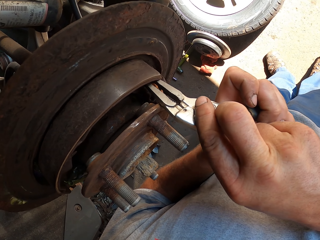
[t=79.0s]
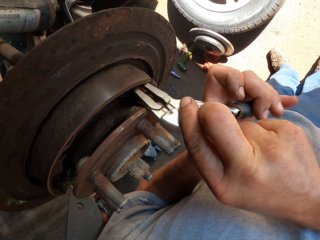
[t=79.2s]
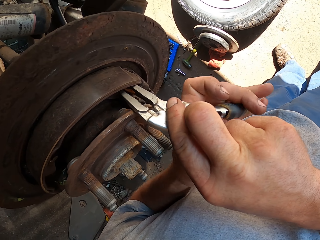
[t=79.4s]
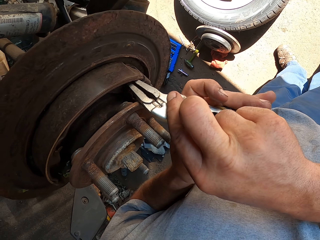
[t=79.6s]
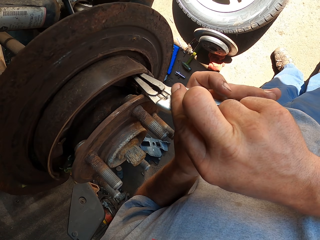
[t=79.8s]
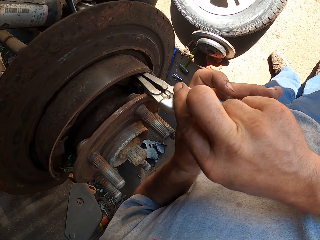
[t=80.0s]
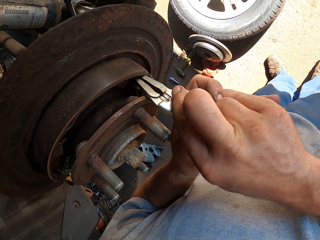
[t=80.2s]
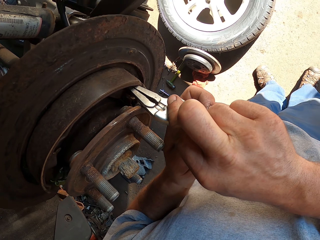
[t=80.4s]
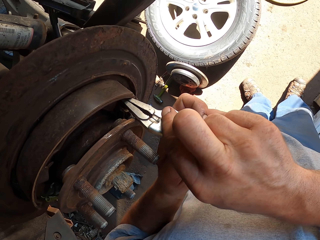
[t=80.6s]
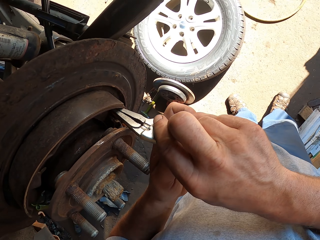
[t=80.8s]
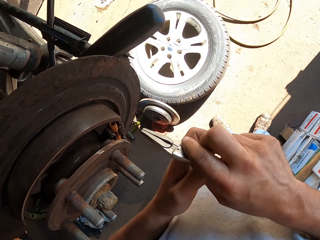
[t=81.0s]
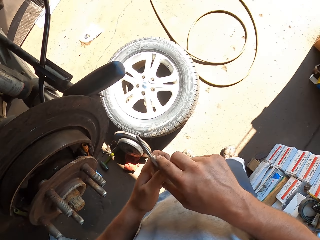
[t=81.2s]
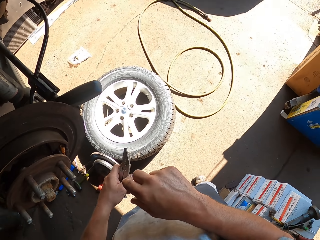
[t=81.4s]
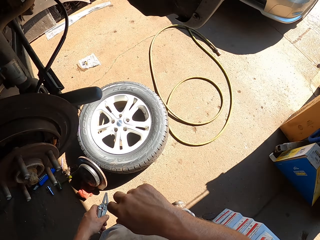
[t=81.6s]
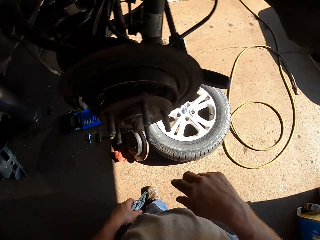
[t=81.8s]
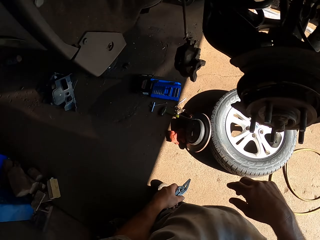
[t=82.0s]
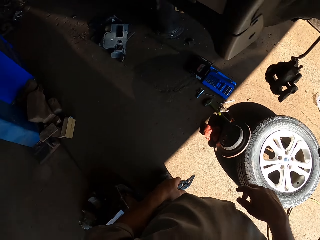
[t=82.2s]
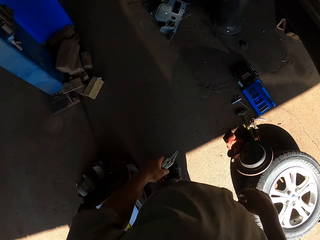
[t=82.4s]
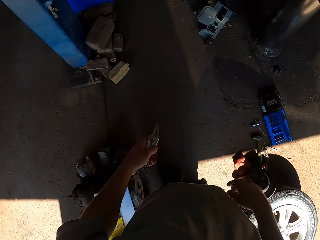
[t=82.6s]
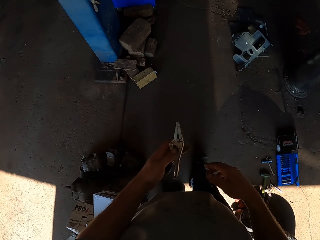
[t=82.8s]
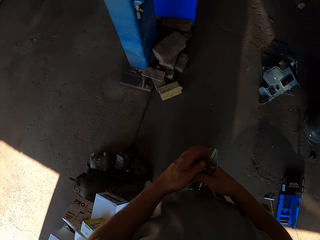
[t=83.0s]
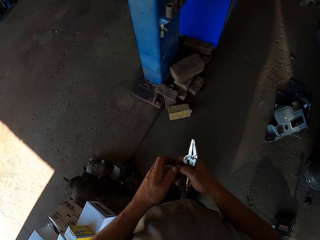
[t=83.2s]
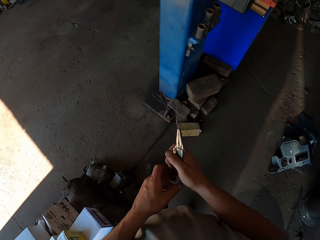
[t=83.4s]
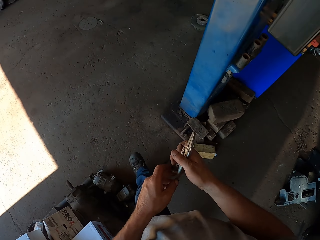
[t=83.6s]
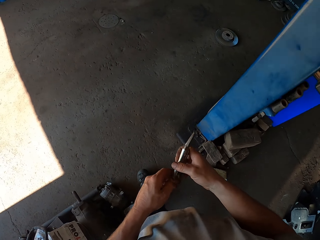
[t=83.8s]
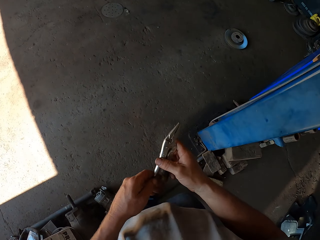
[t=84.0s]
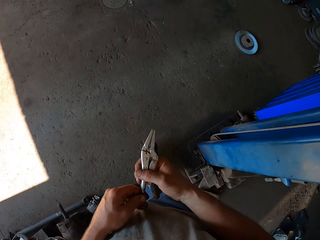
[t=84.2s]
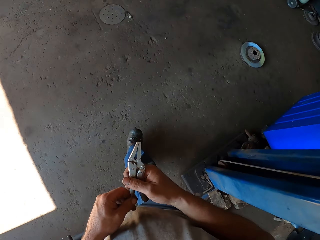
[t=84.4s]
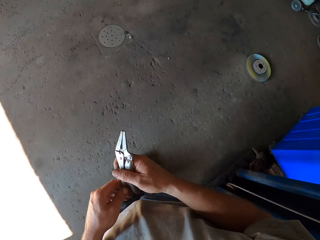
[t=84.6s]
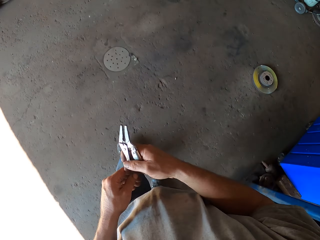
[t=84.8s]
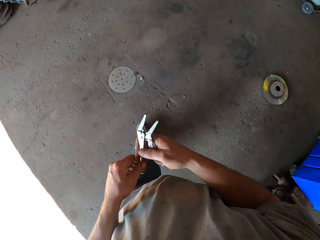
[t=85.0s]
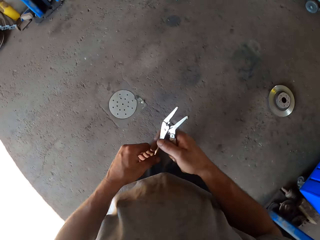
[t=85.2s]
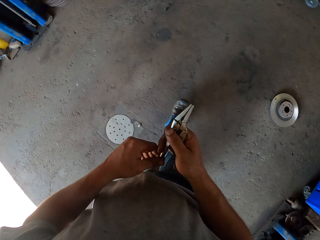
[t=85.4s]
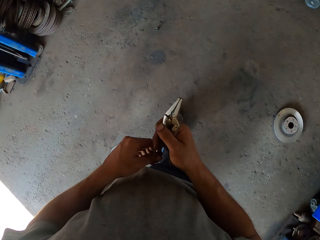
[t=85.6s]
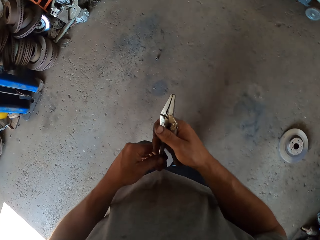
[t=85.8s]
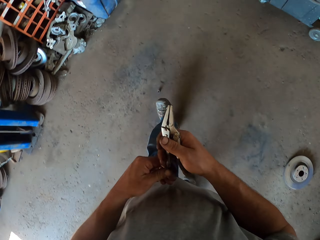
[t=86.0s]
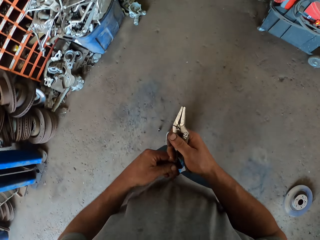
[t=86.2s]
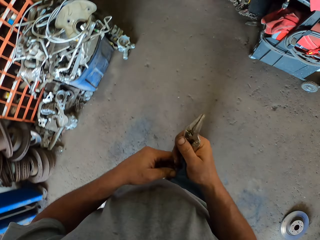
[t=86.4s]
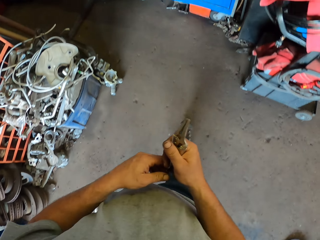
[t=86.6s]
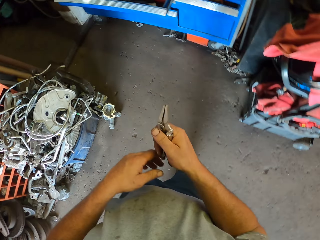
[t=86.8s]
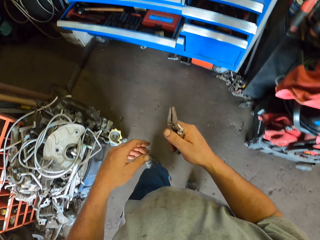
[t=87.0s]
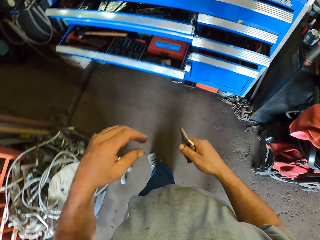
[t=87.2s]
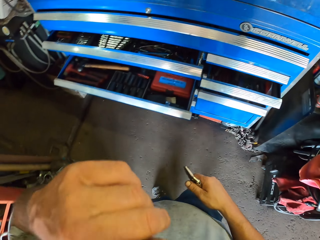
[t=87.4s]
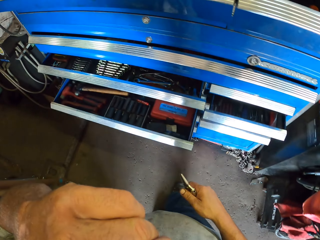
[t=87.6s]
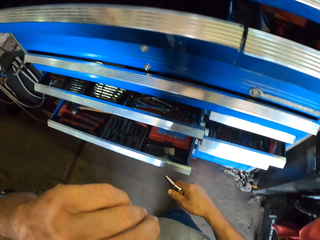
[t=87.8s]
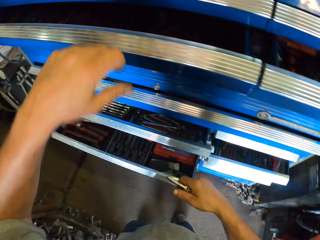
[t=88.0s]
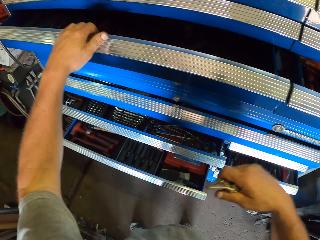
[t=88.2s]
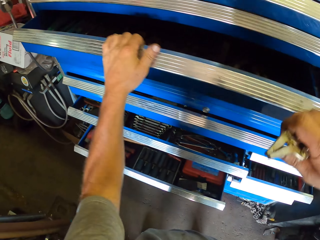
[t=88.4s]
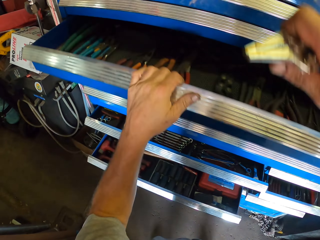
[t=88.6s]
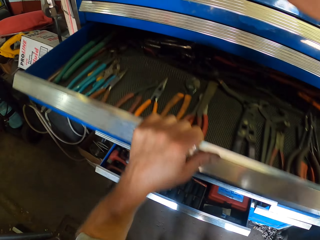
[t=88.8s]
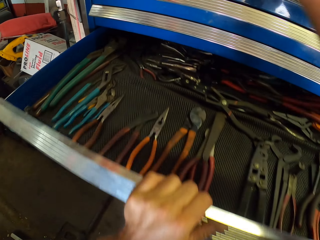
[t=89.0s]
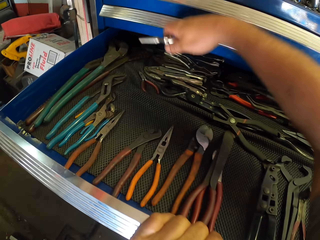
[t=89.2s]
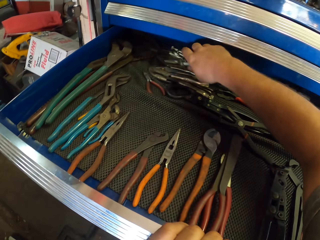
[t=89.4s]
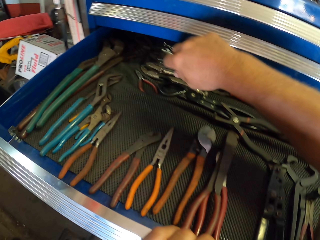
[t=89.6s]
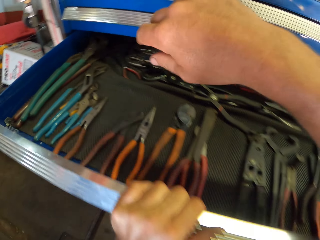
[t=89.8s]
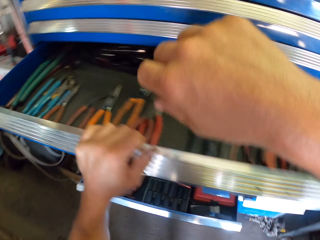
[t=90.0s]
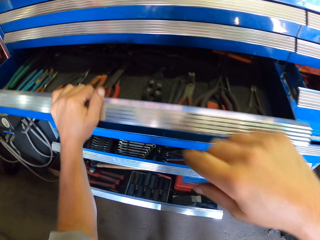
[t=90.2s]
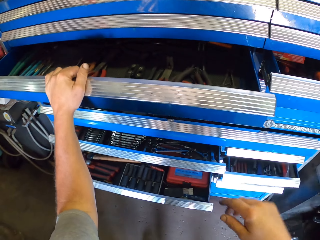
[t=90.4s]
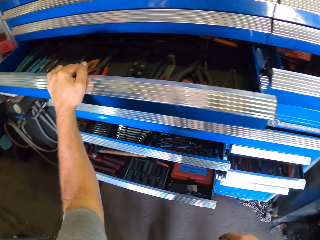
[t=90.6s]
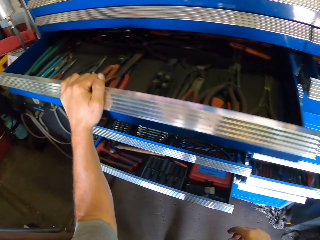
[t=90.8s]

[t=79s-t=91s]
The camera wearer stands in the room. They walk around the garage. They hold pliers with the left hand. They hold the pliers with both hands. They walk around in the room. They lift the left hand in the room. They open a drawer in the cabinet tool box. They put the pliers in the drawer. They close the drawer on the drawer cabinet tool box.

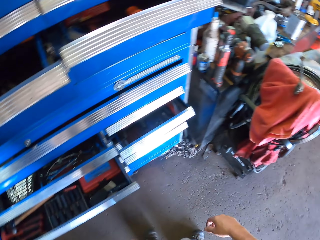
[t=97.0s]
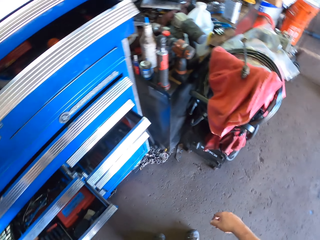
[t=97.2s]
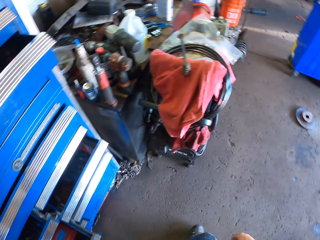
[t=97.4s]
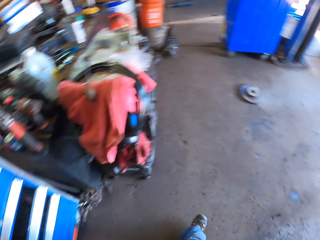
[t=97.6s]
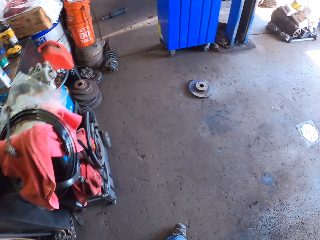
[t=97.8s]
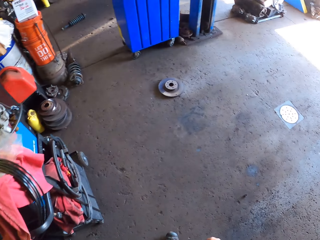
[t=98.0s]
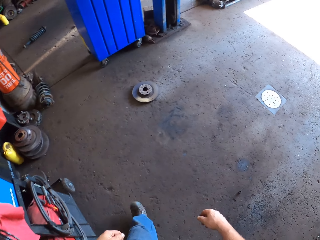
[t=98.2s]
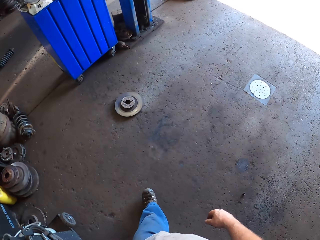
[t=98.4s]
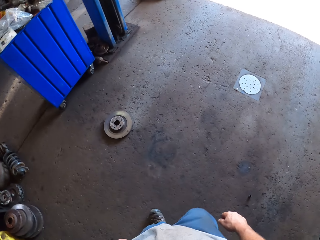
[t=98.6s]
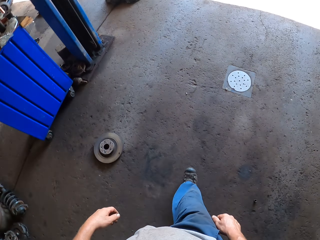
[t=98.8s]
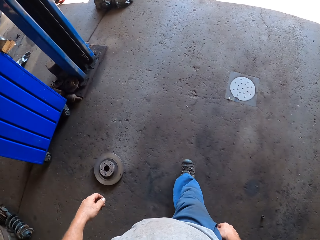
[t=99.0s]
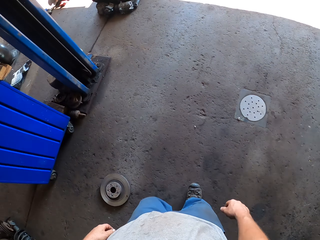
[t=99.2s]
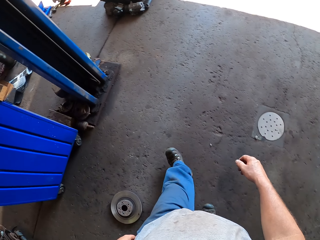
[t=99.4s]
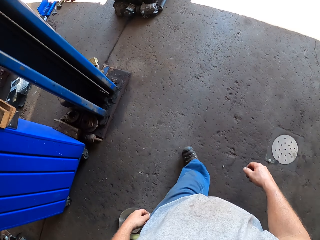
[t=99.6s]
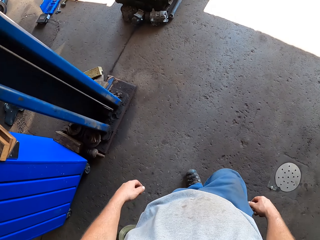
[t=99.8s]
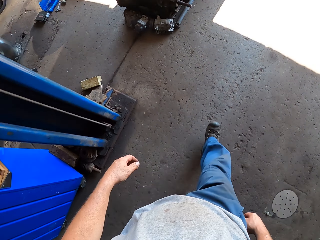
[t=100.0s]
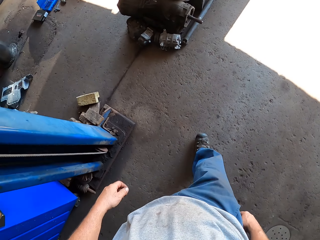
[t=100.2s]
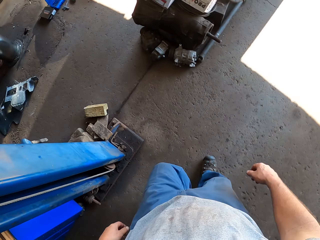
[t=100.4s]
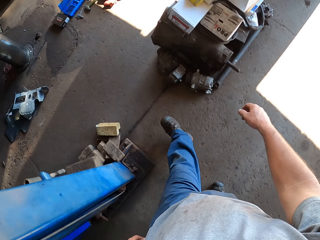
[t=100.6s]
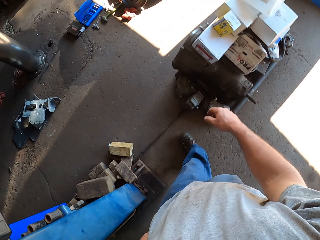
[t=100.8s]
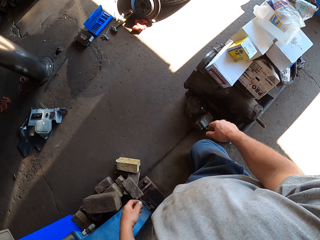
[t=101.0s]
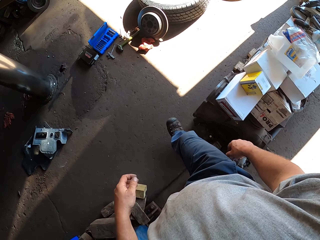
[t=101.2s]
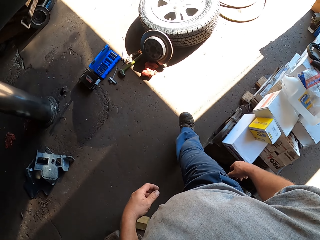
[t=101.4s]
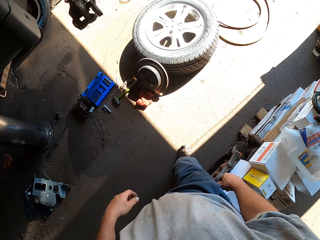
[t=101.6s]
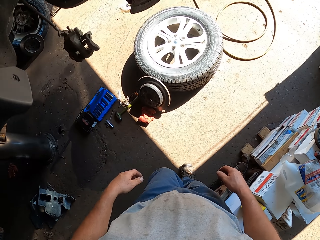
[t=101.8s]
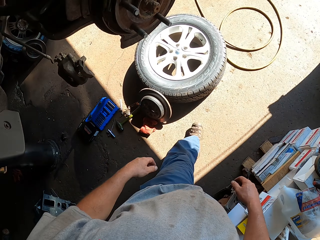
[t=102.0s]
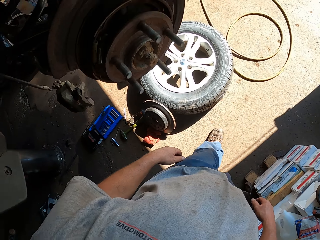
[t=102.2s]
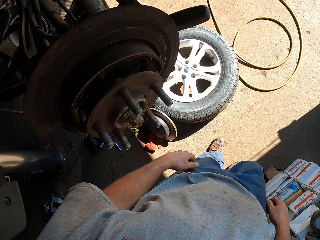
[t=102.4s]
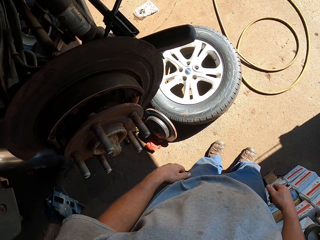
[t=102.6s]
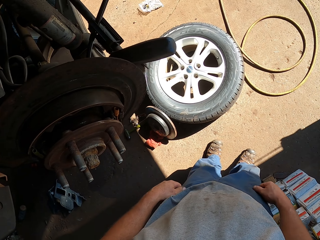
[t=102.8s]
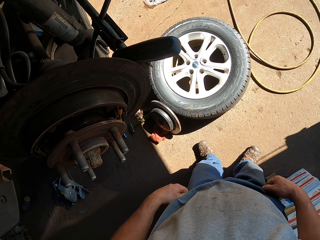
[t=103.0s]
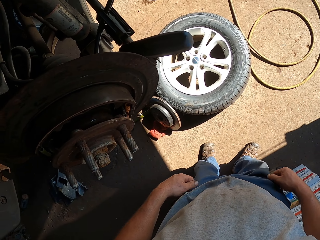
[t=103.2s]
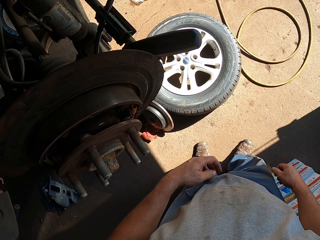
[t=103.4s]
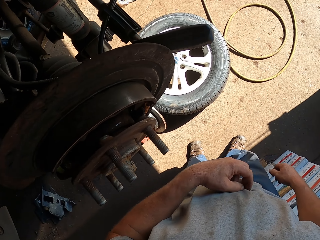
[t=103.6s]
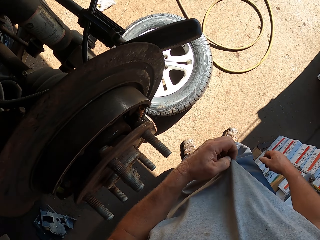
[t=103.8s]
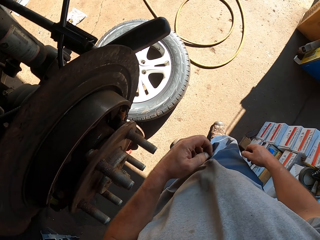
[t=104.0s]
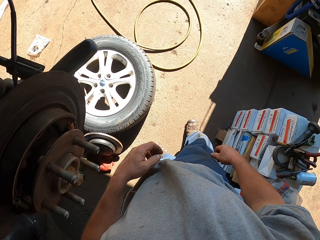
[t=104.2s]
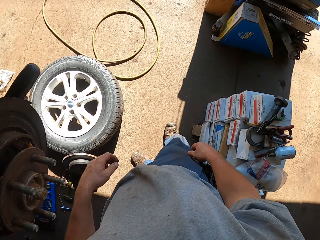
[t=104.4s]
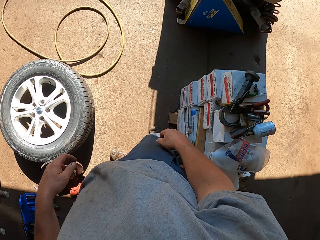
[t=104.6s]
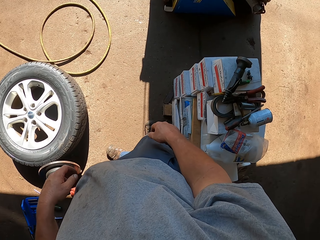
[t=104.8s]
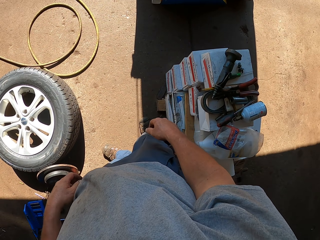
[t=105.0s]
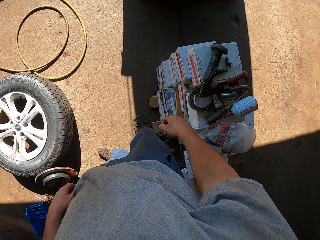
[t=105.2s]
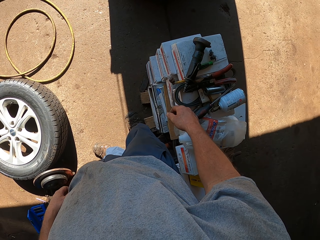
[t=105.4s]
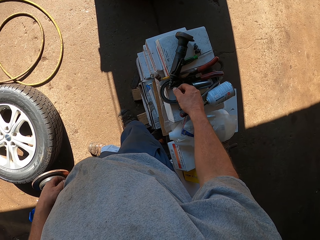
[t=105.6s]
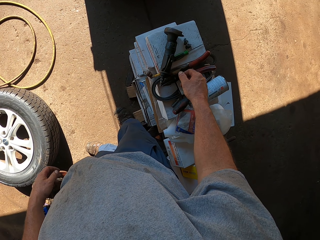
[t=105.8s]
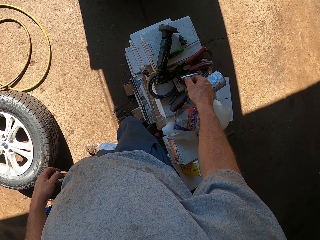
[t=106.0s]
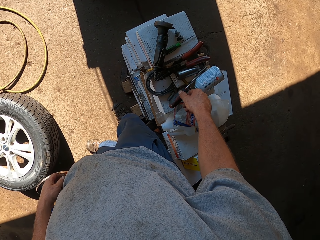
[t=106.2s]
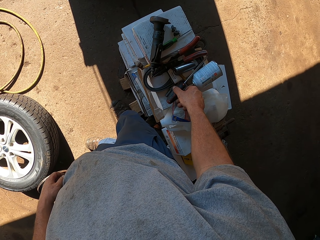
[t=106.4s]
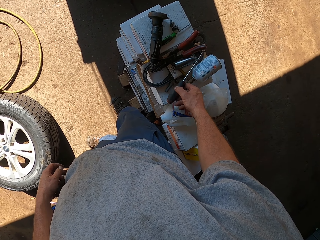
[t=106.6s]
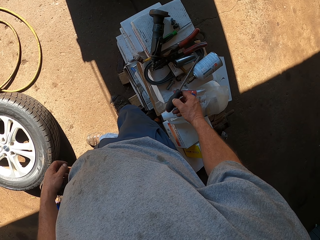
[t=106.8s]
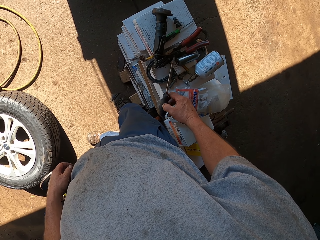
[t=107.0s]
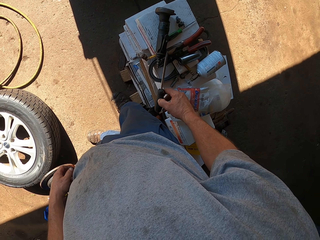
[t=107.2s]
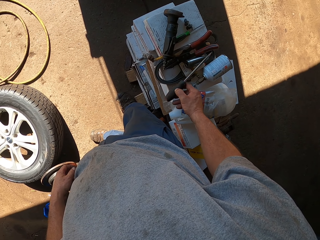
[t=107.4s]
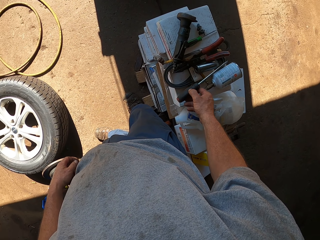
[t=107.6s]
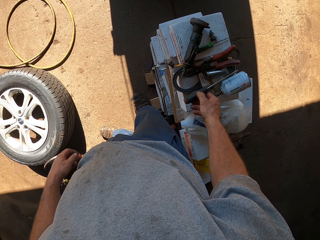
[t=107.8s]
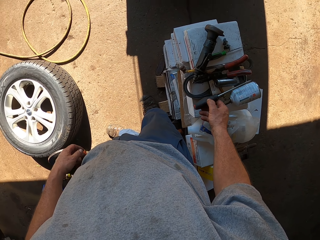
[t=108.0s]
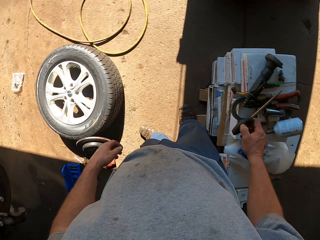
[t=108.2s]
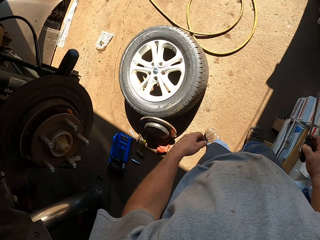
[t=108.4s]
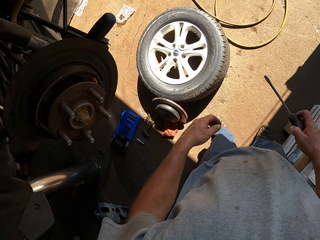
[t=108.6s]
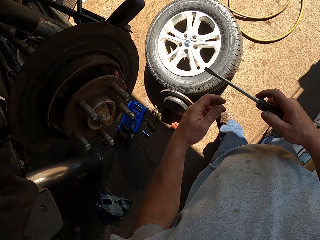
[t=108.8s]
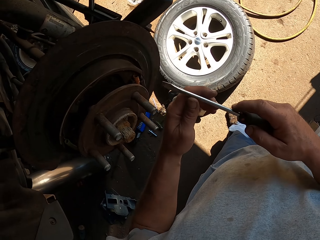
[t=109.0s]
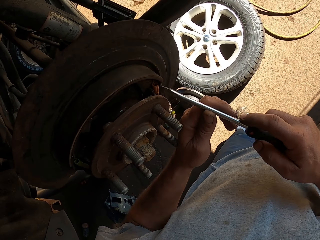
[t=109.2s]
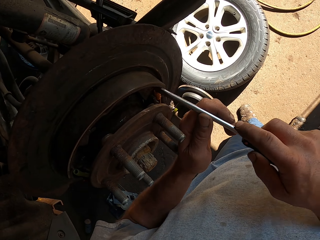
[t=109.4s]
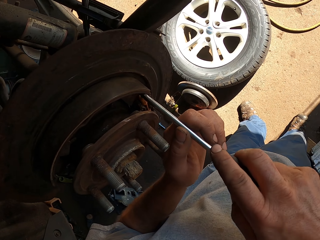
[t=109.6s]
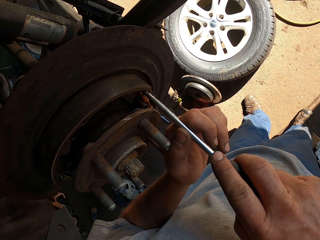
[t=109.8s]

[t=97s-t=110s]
The camera wearer walks around the garage. He stands in the room. He touches his t-shirt with the left hand. He picks up a screwdriver on the table. He places the screwdriver on the box. He holds the screwdriver with both hands.
